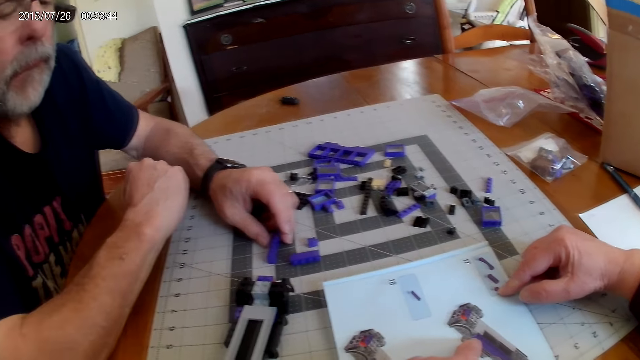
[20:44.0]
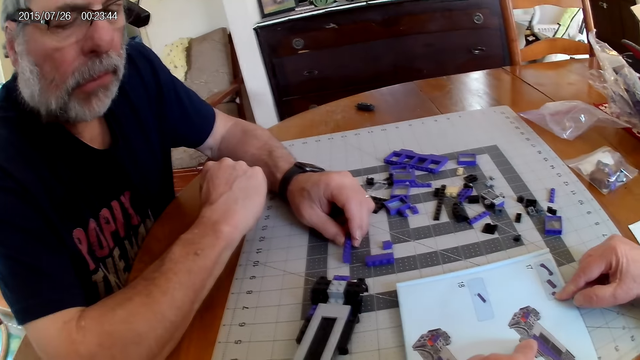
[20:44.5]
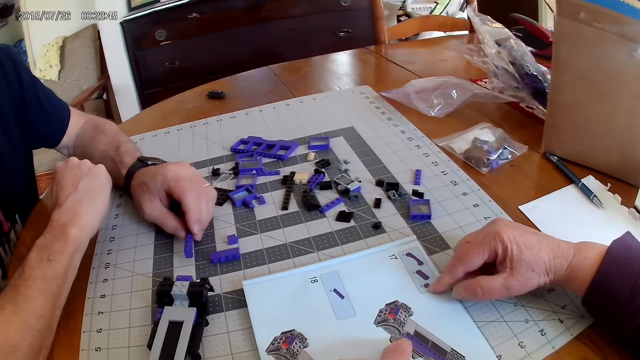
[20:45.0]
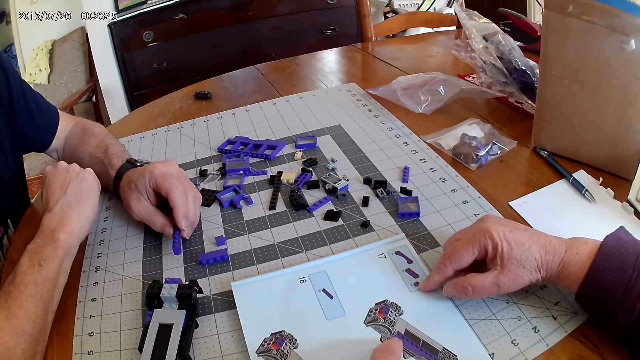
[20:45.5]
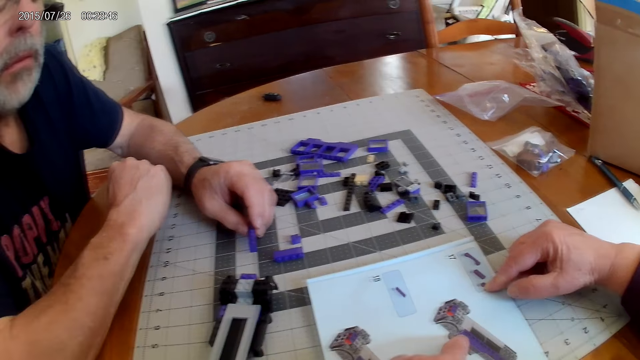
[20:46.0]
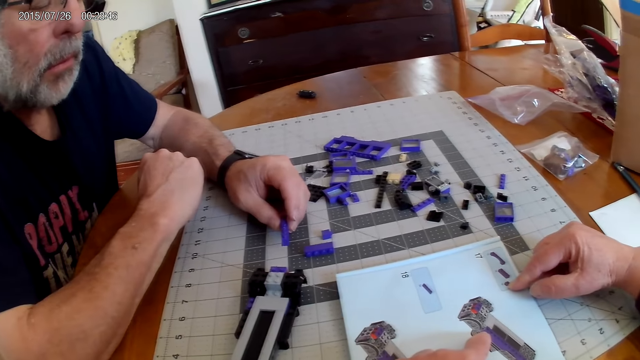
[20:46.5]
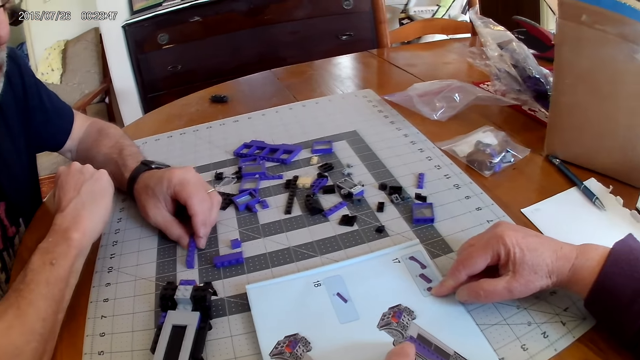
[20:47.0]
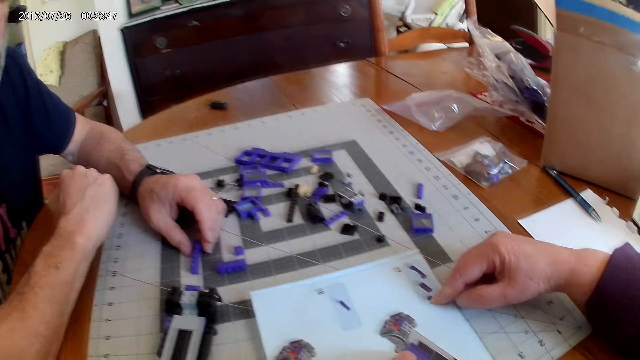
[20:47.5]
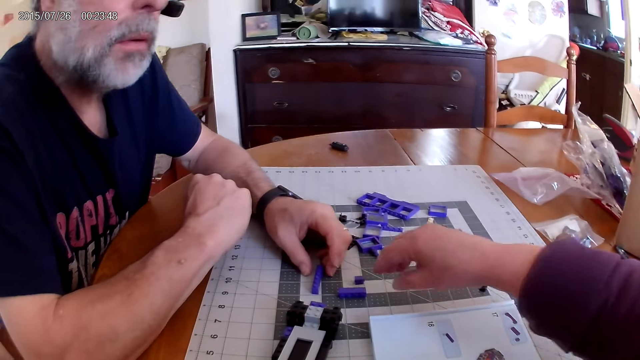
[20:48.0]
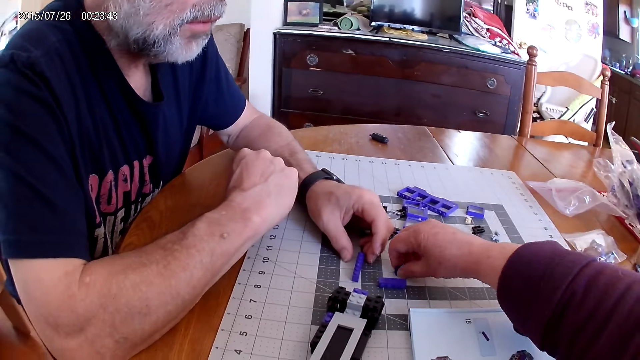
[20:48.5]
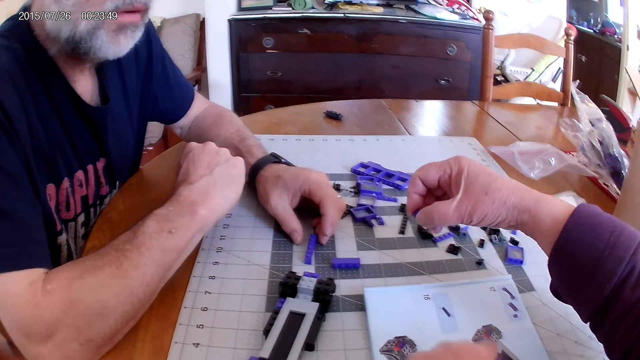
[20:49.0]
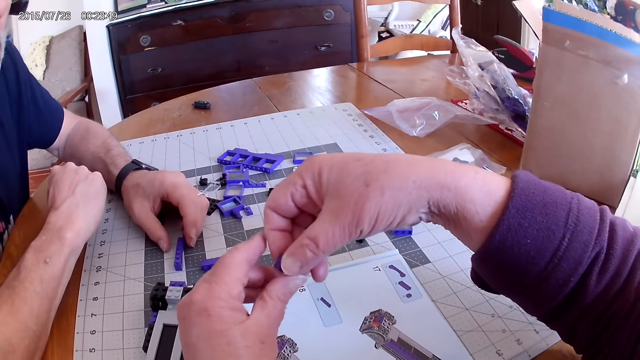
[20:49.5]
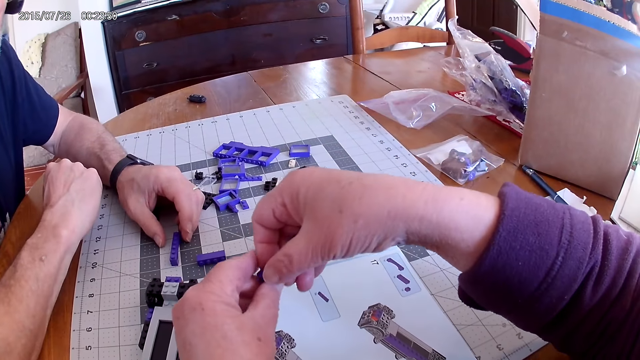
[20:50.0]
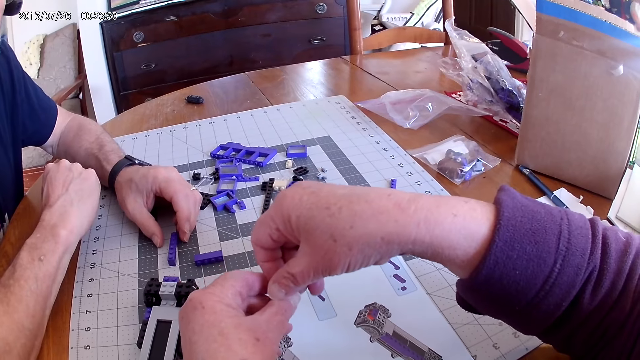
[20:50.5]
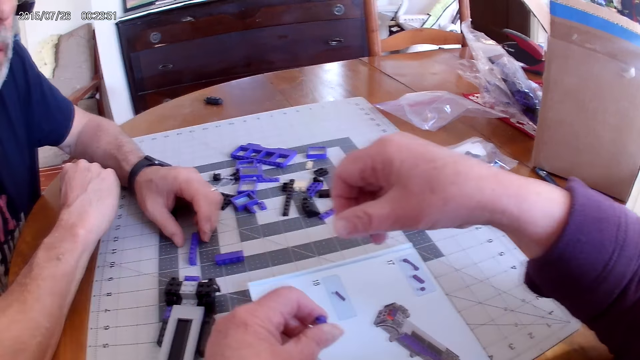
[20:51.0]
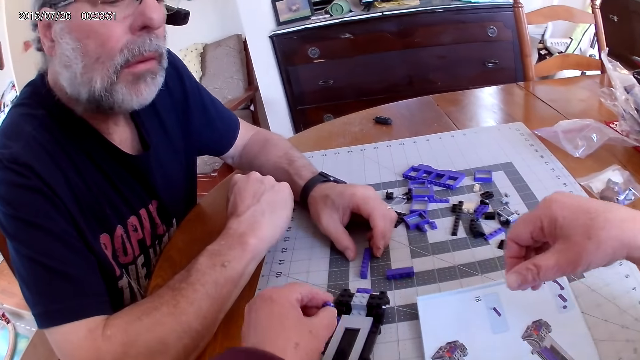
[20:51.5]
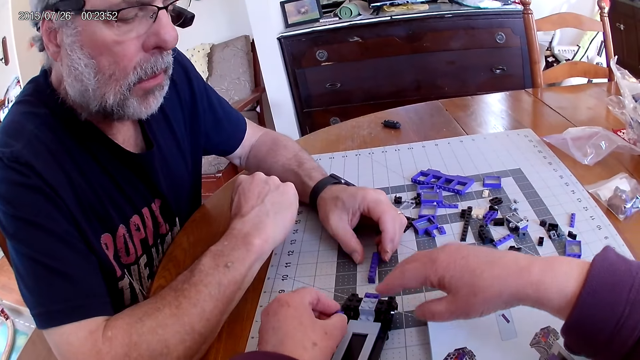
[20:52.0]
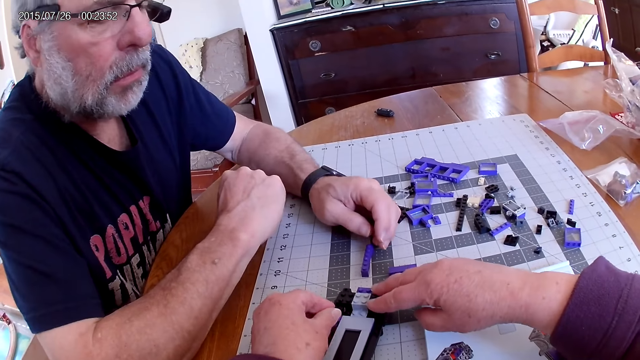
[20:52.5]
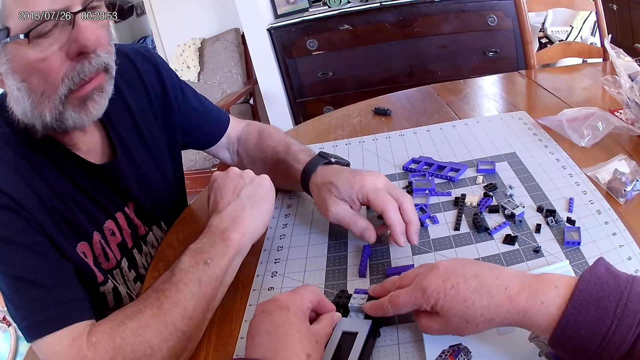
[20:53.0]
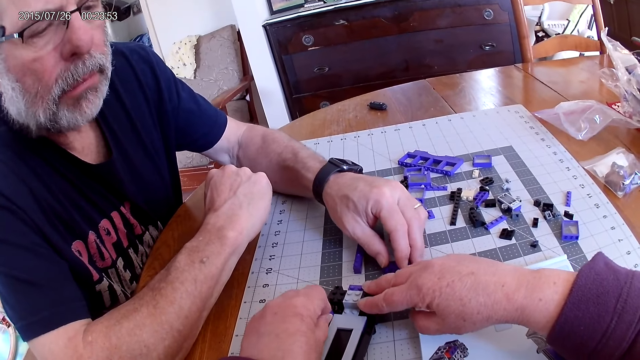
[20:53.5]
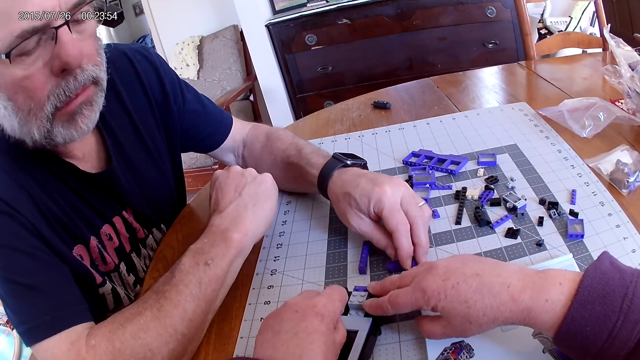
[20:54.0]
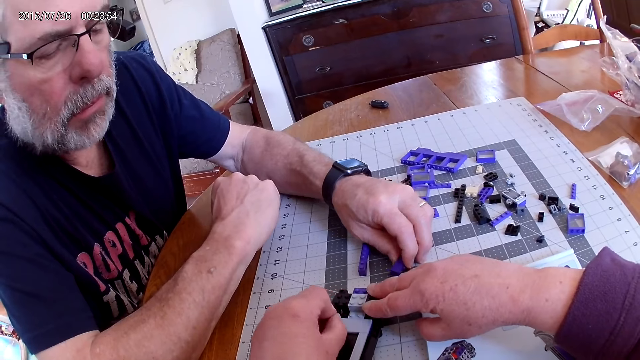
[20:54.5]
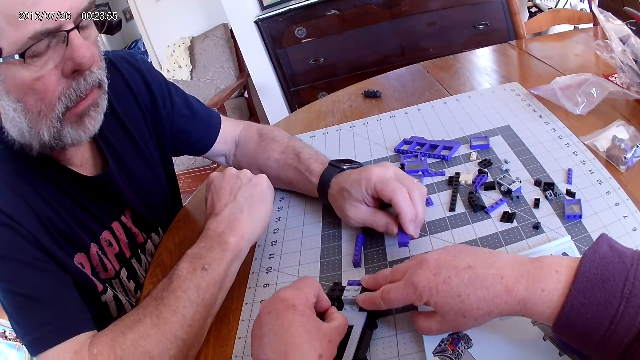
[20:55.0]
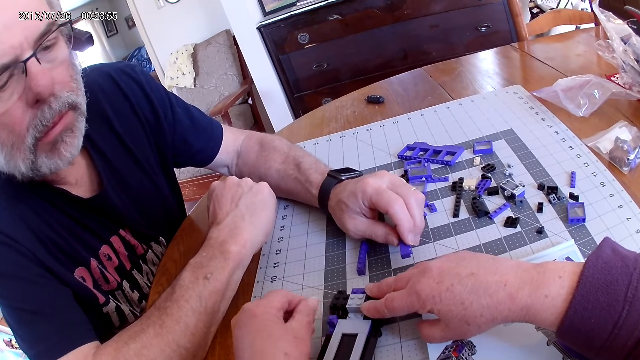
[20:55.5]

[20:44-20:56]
The camera wearer picks a plastic piece from the table. They fix the plastic piece on the plastic model.

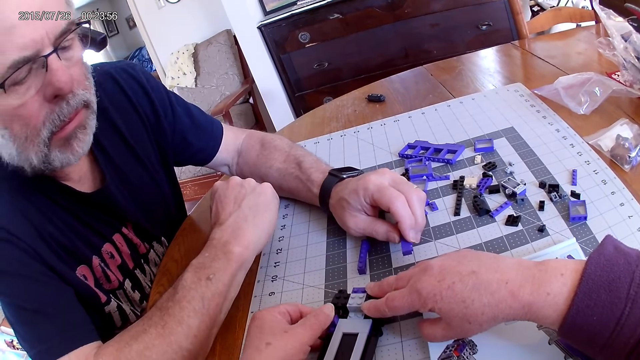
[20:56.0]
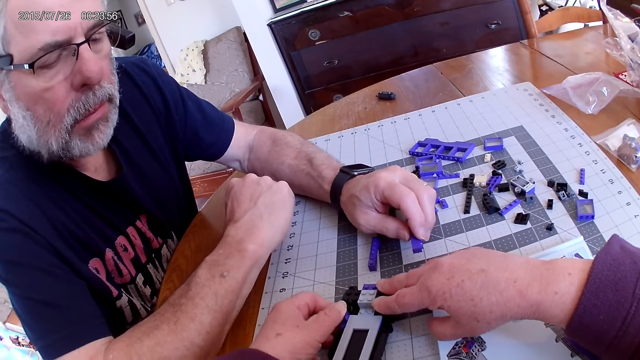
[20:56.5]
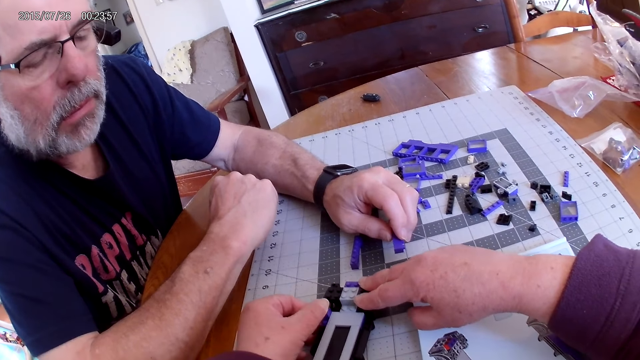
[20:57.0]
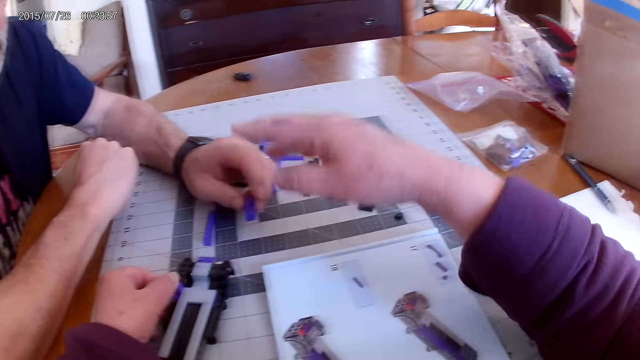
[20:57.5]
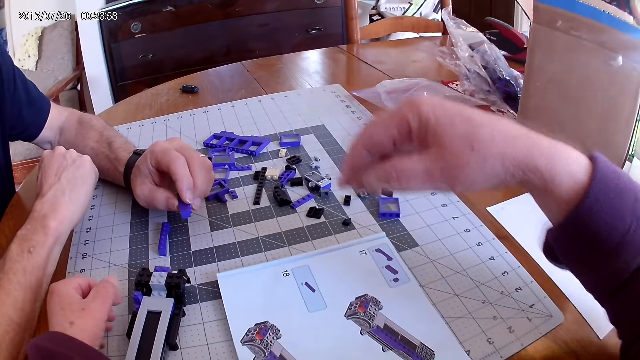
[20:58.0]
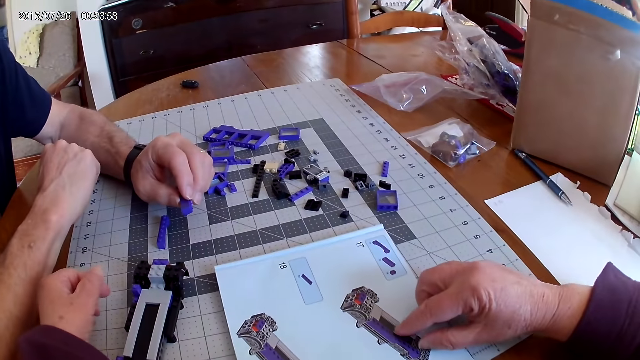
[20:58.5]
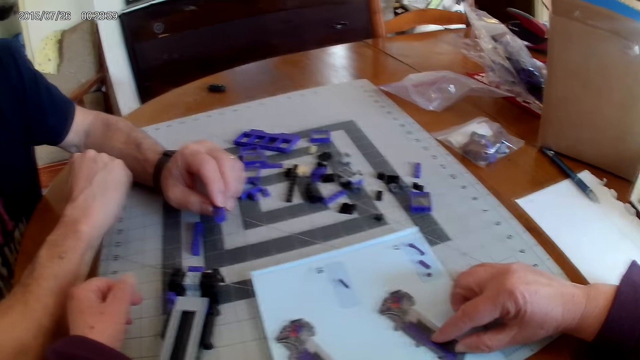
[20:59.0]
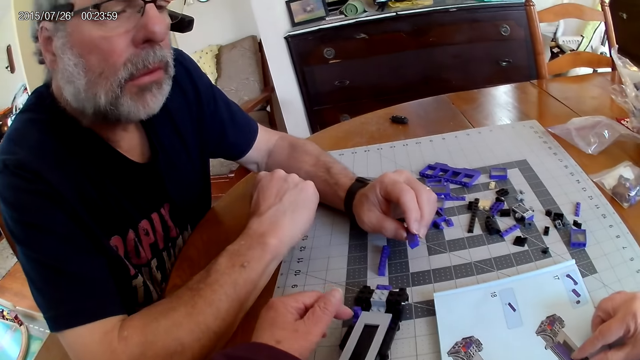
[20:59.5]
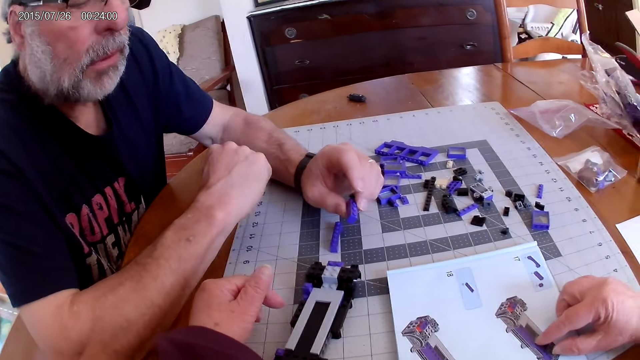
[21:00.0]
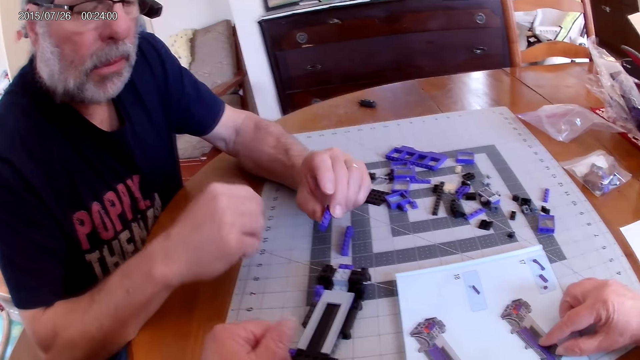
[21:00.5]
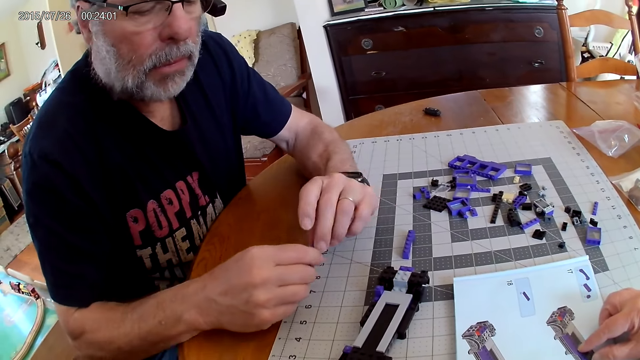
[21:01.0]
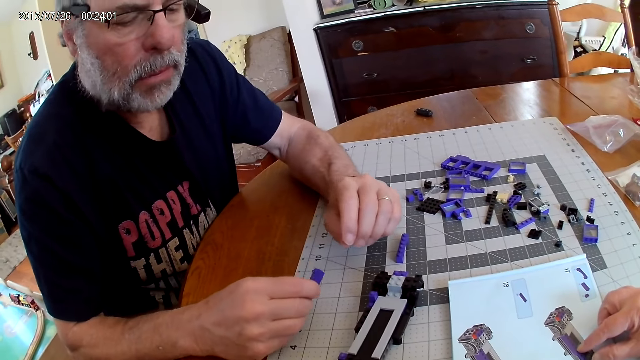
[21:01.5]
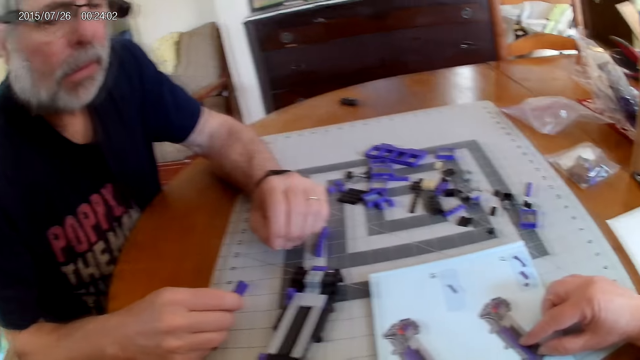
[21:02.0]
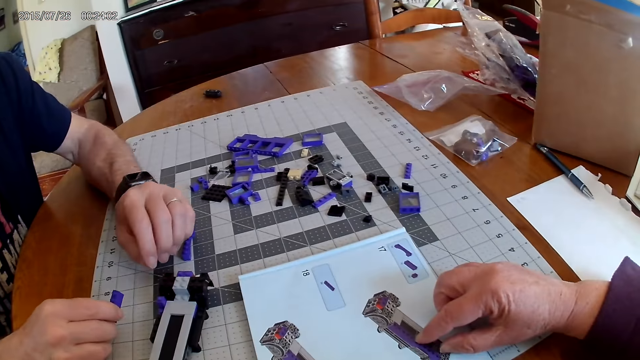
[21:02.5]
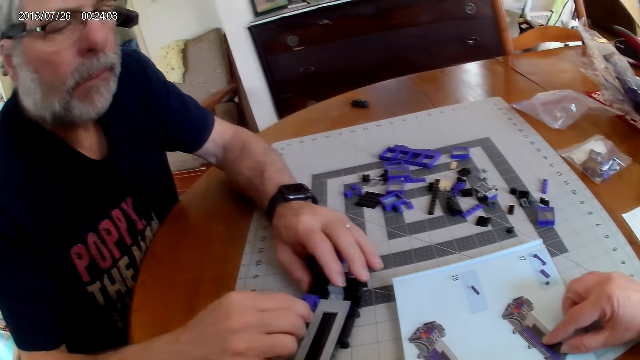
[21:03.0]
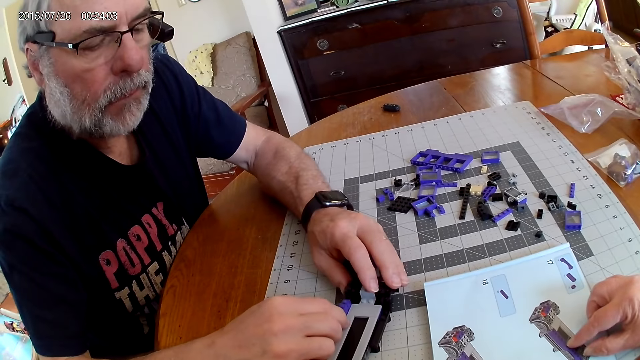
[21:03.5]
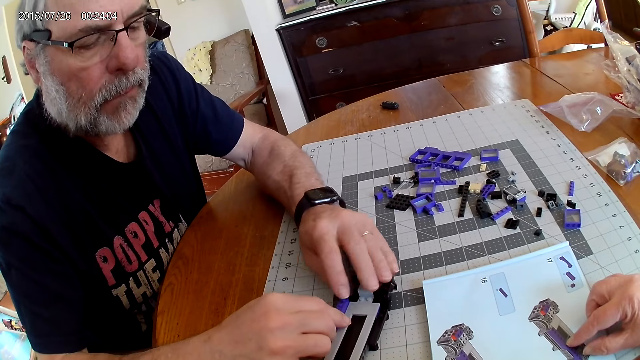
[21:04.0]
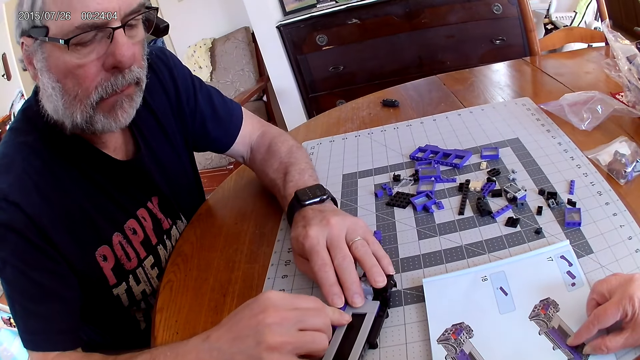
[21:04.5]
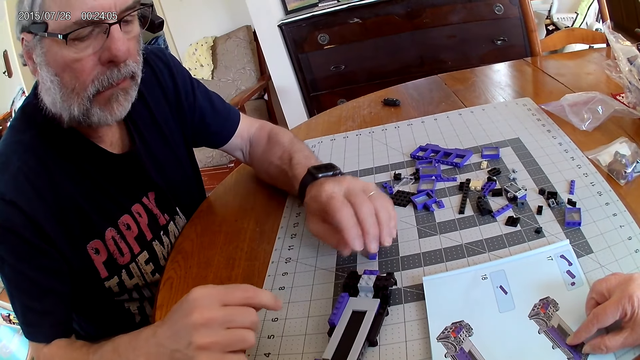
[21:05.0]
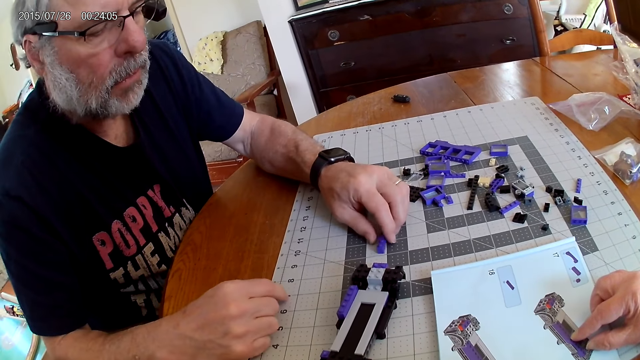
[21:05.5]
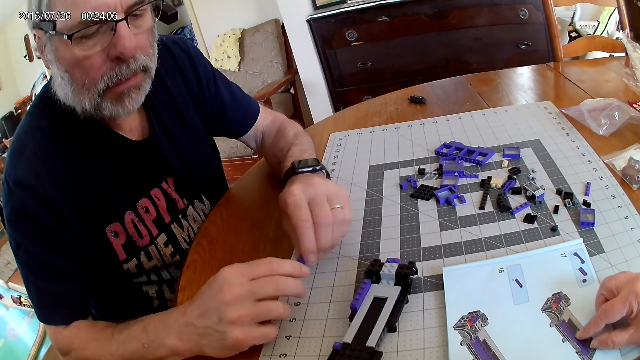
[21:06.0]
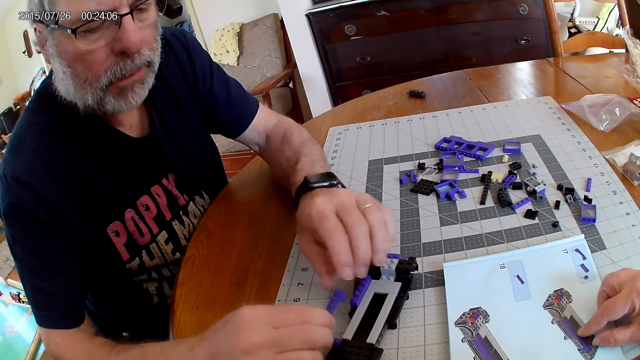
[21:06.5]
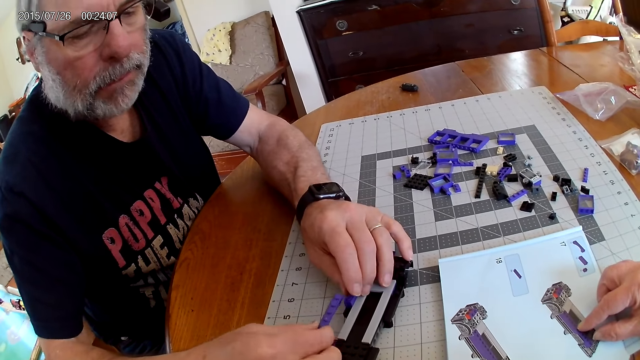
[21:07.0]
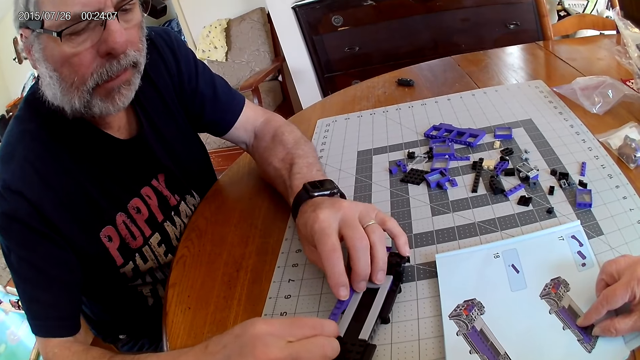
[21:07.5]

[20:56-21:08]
A man picks a plastic piece from the table. He fixes the plastic piece on the plastic model.
